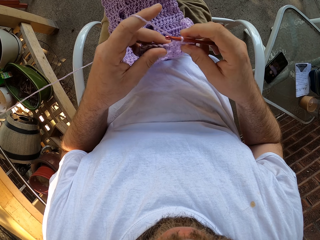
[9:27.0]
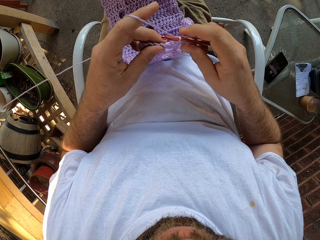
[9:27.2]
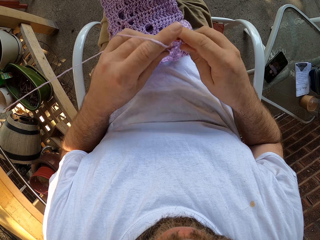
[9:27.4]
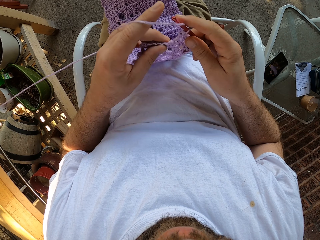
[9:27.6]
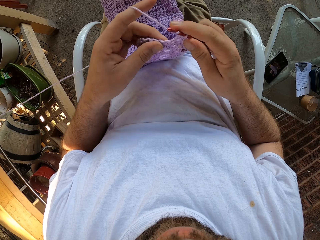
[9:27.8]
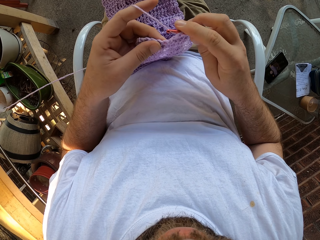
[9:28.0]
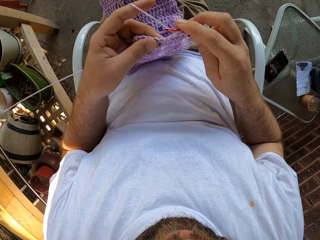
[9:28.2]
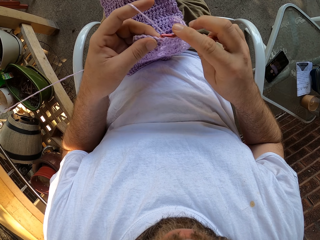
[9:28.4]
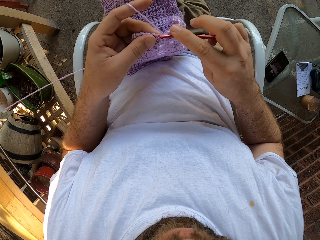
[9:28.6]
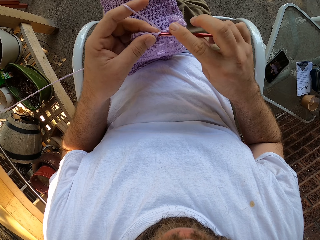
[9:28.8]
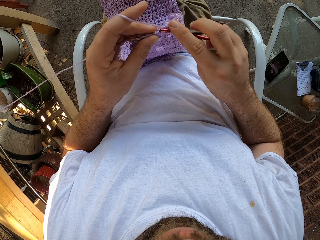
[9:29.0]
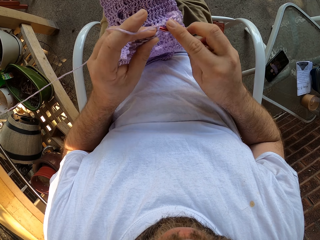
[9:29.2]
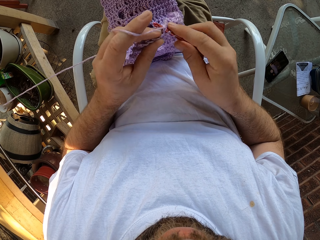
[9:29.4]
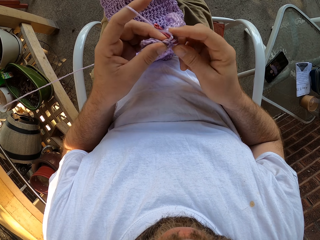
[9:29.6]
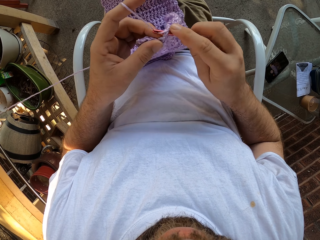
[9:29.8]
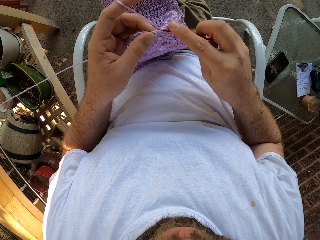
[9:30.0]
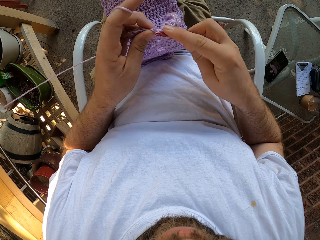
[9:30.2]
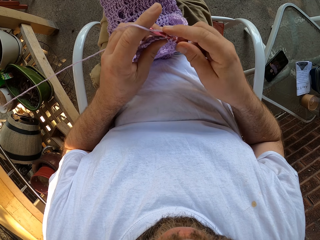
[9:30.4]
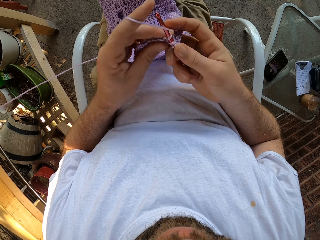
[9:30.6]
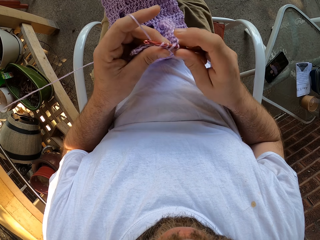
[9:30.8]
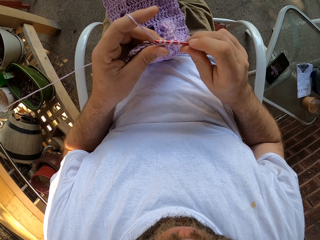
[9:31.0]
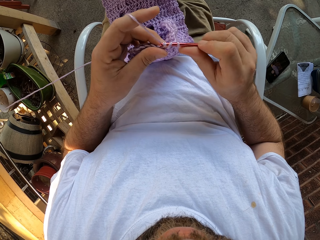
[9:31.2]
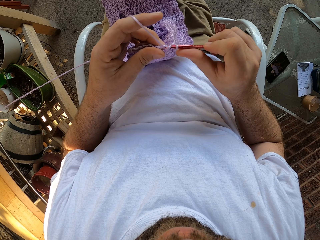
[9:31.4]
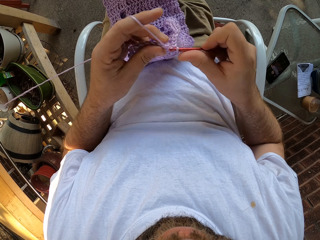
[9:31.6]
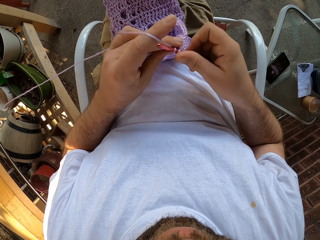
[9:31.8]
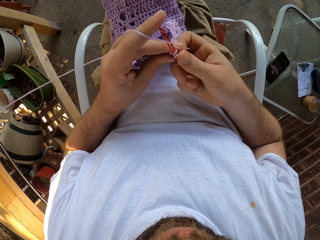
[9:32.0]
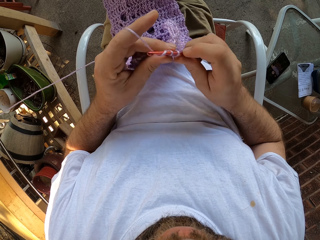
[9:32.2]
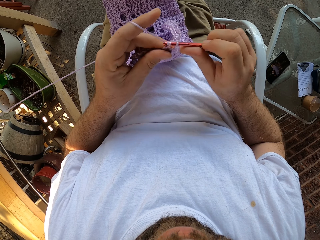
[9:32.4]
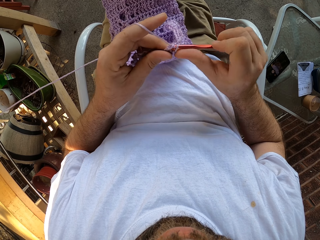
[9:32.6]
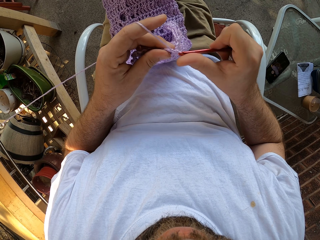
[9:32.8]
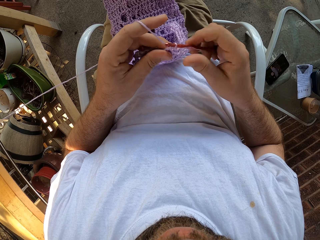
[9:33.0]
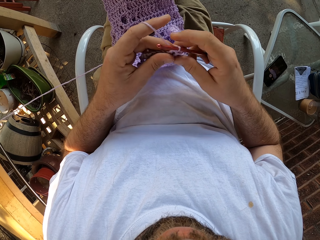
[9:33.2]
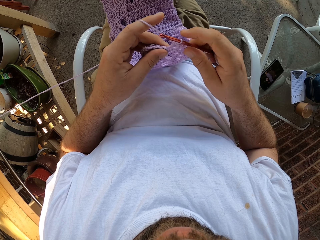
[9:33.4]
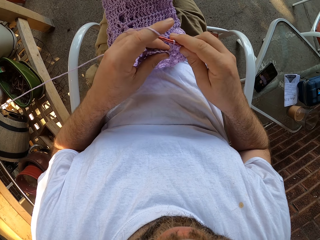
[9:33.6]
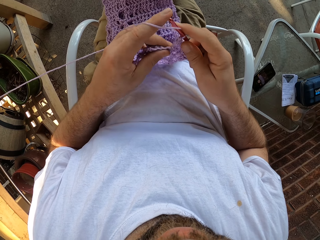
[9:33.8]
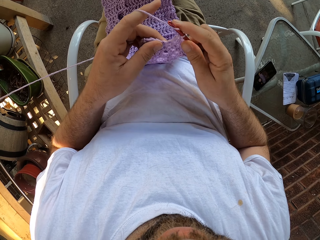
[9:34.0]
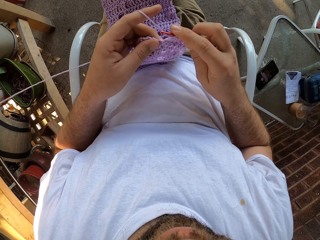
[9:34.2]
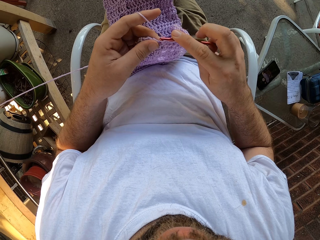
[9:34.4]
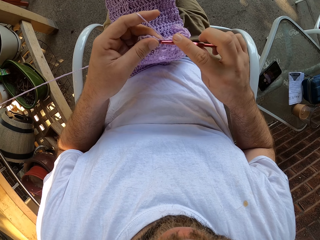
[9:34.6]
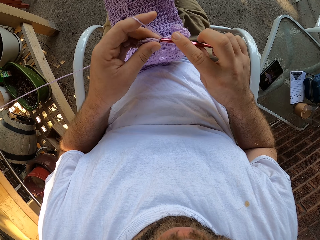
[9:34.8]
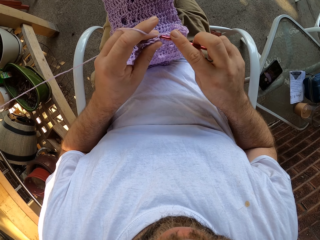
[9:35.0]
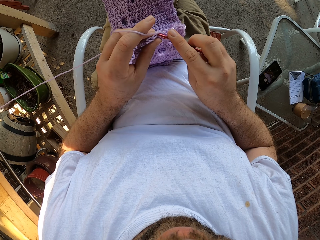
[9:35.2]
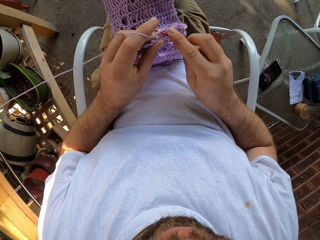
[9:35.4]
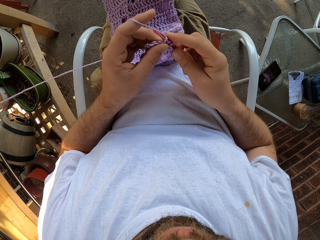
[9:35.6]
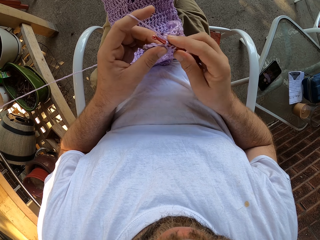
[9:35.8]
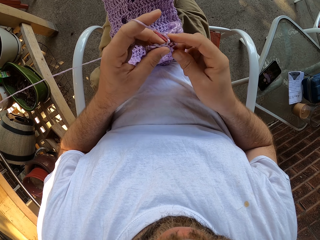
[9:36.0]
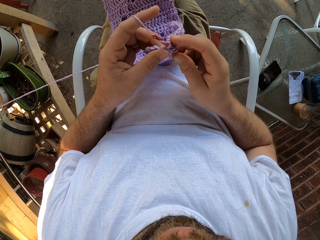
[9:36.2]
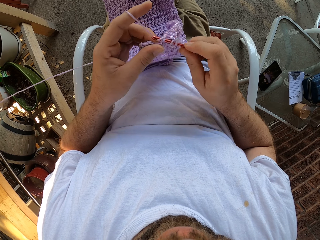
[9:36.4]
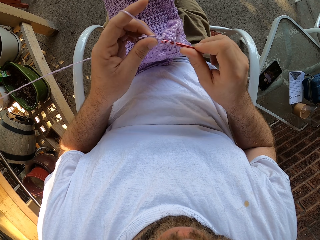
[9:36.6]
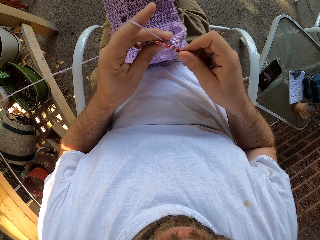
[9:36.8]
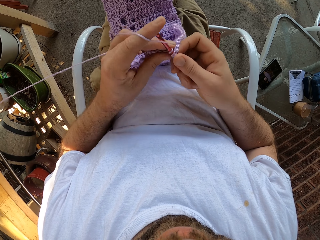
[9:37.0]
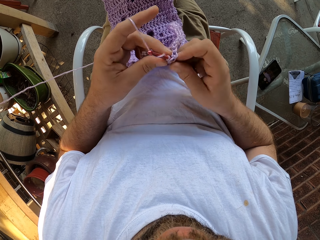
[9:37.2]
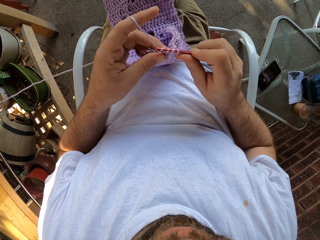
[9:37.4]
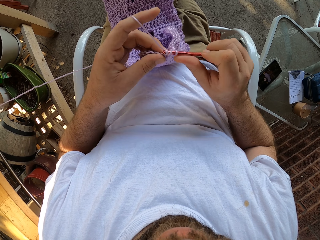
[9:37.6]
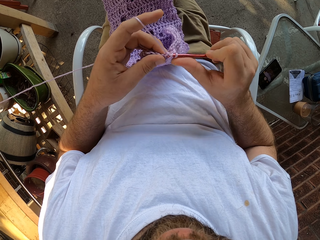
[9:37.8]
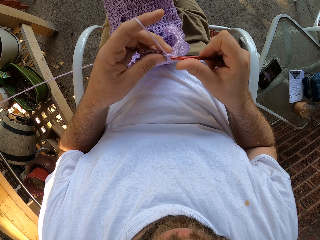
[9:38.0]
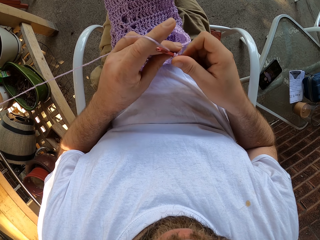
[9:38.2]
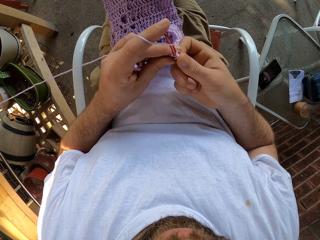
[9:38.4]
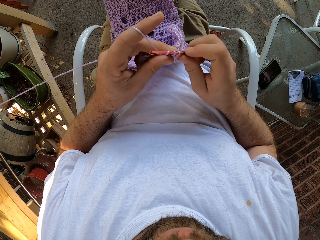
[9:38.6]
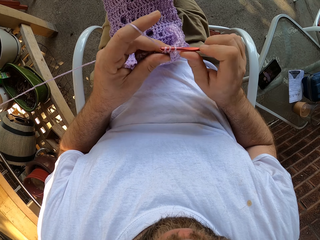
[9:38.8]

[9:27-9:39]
The camera wearer moves the fabric. They pull the crochet. They weave the fabric. They pull the crochet.

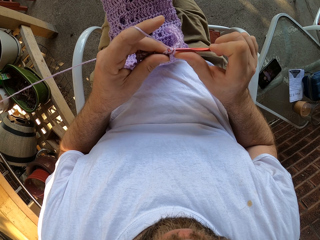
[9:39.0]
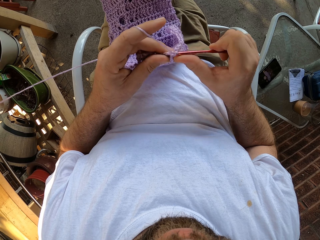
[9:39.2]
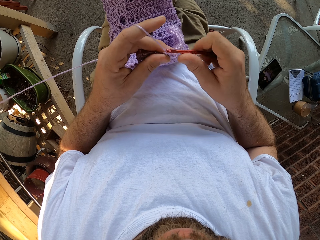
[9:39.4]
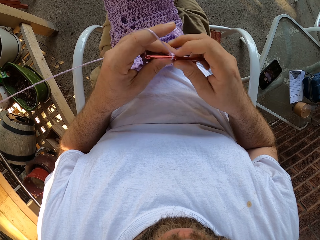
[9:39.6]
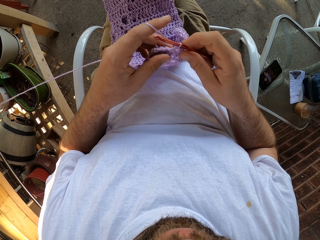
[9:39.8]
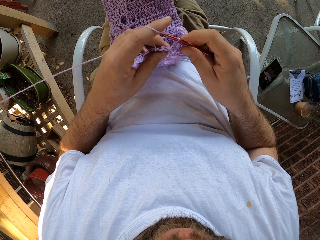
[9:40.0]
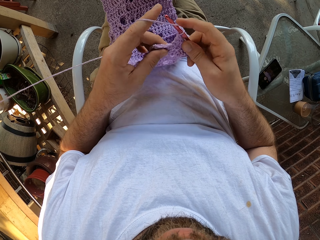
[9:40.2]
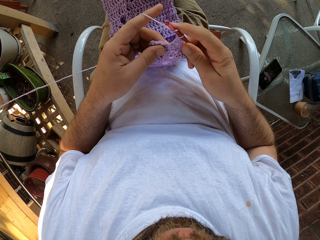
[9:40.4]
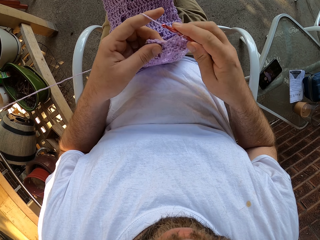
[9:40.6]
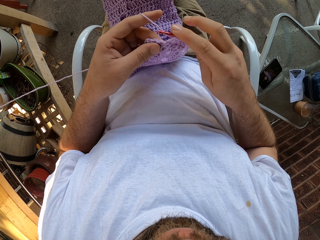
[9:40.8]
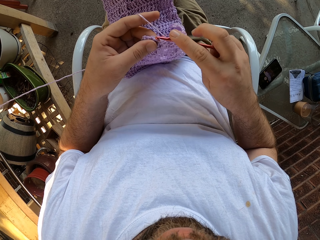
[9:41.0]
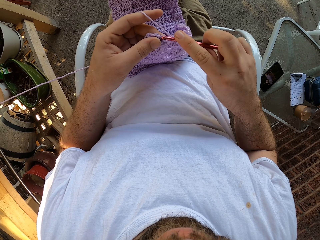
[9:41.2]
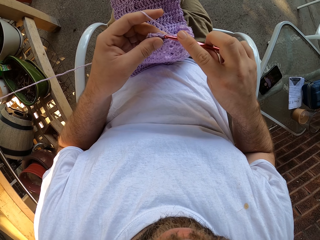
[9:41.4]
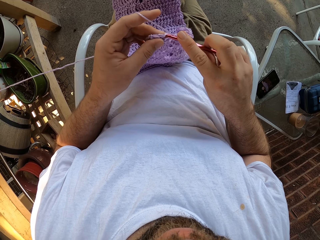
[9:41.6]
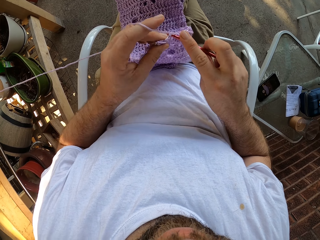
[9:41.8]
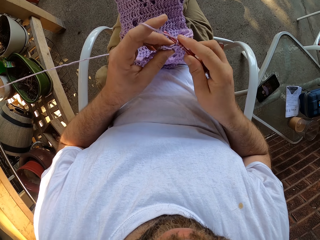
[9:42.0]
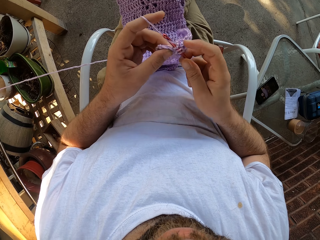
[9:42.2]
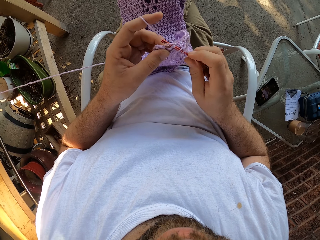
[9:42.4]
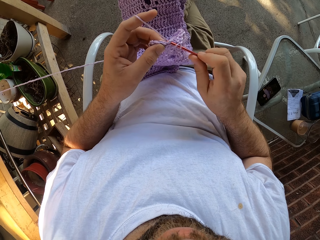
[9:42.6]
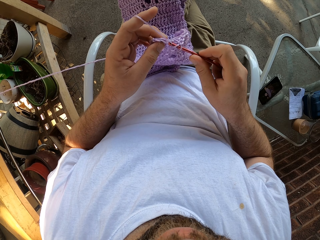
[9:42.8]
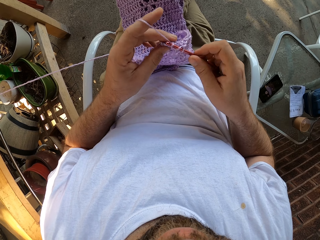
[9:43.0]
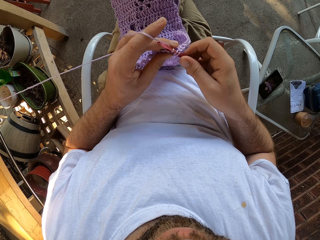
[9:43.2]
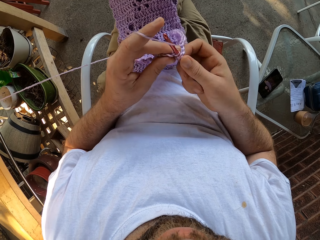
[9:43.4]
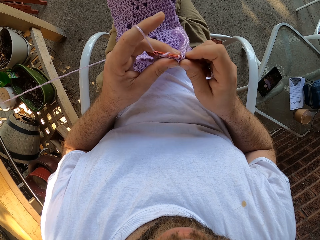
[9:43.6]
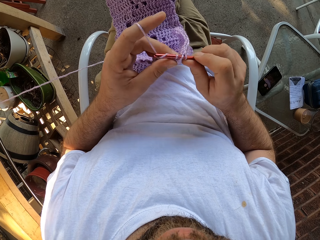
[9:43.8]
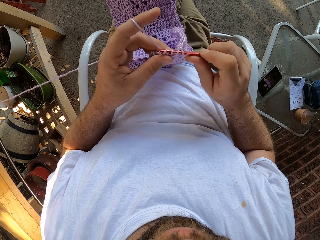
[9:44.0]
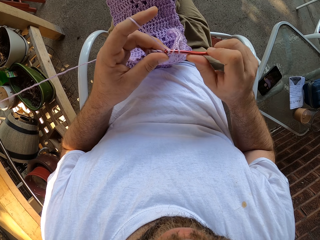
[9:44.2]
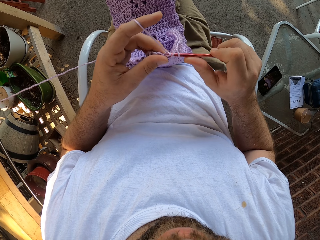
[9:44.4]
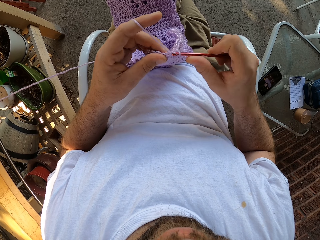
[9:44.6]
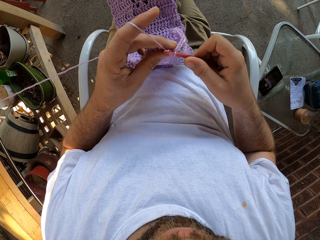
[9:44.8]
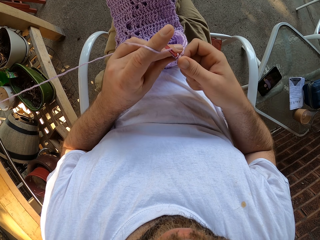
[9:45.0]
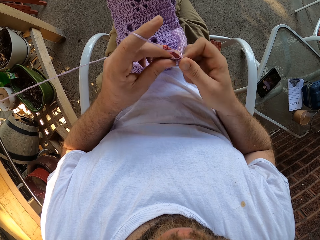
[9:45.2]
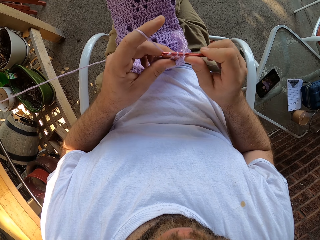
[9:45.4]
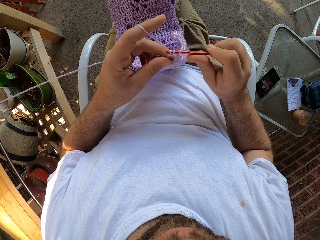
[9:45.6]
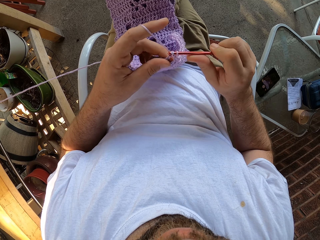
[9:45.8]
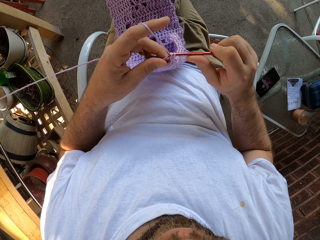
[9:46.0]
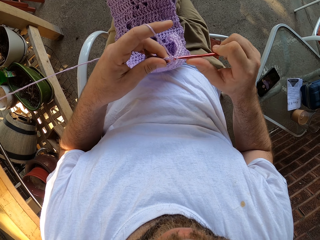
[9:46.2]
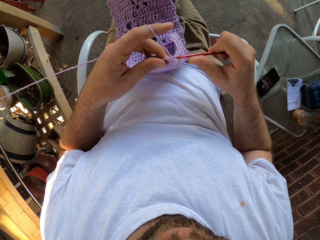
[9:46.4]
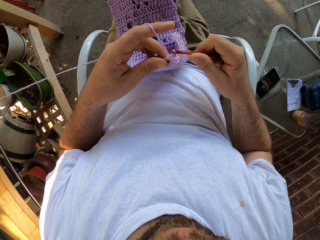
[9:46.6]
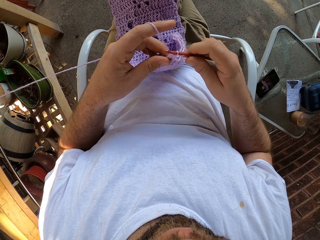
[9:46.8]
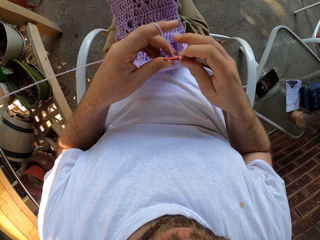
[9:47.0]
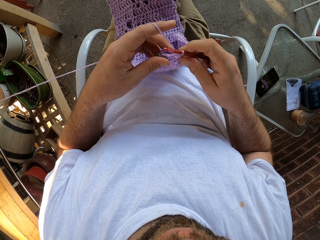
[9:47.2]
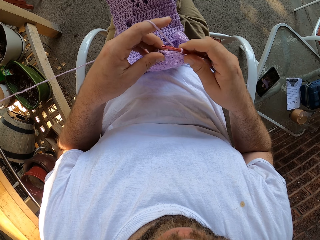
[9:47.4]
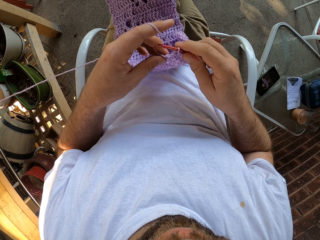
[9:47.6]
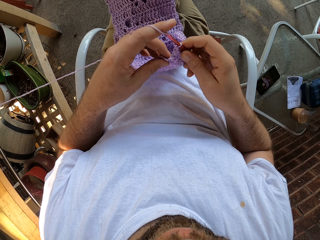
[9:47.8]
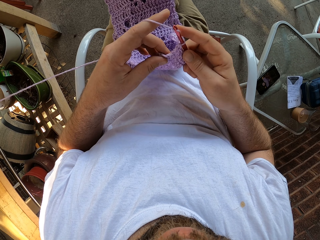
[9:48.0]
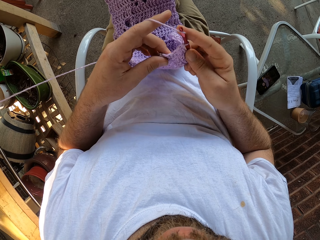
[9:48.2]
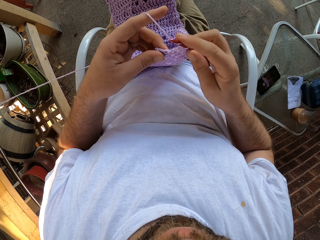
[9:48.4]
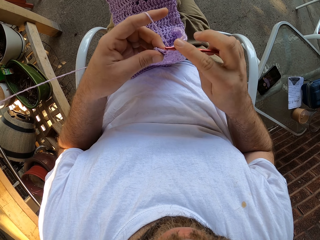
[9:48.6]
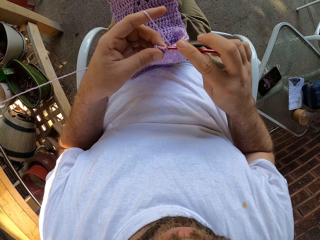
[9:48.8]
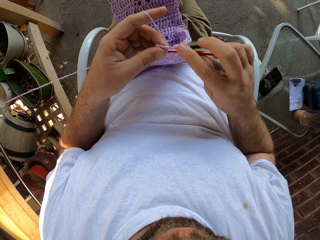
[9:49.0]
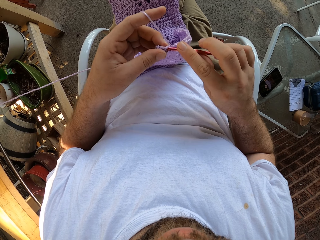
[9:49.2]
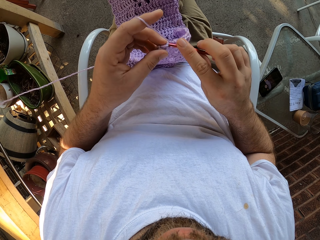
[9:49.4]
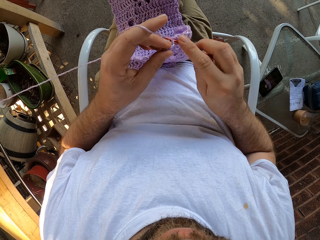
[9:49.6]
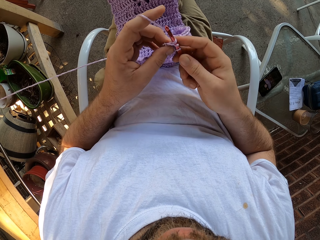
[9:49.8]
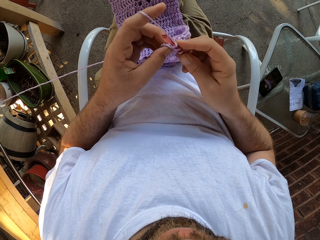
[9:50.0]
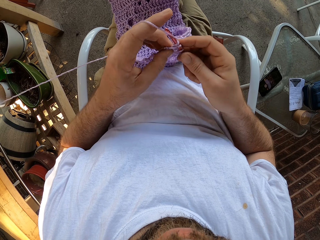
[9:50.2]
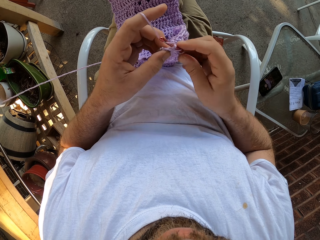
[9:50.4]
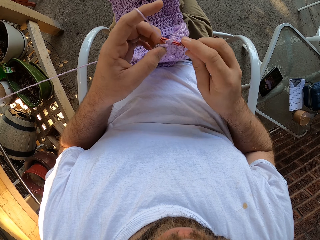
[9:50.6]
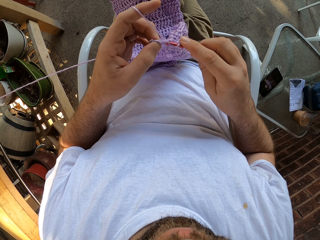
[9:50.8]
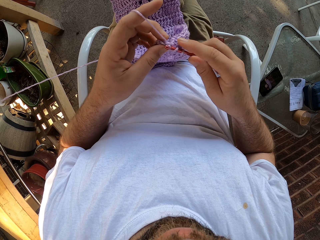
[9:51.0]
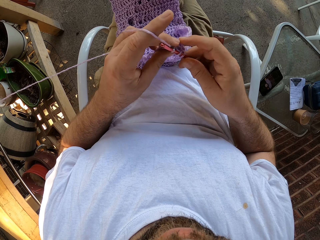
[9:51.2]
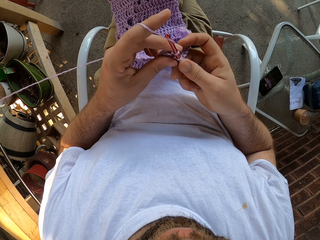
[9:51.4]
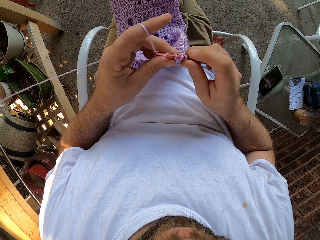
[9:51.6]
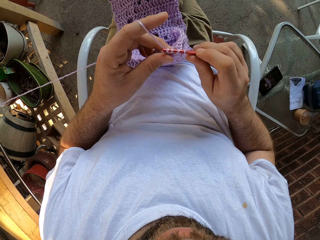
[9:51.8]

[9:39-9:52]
The camera wearer stretches the fabric. They weave the fabric repeatedly. They pull the crochet. They stretch the fabric. They weave the fabric.
